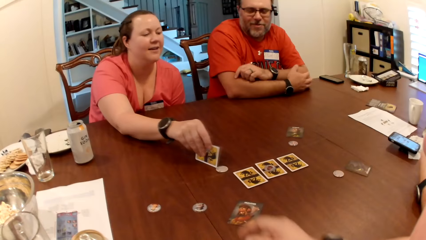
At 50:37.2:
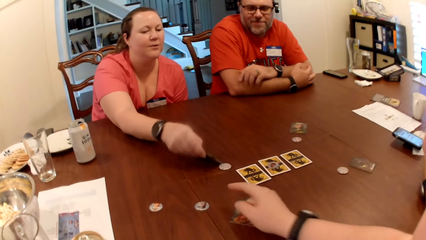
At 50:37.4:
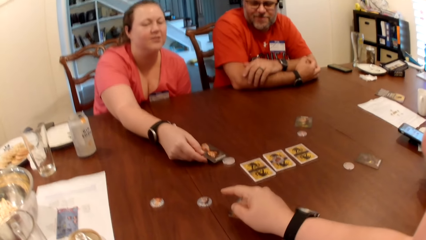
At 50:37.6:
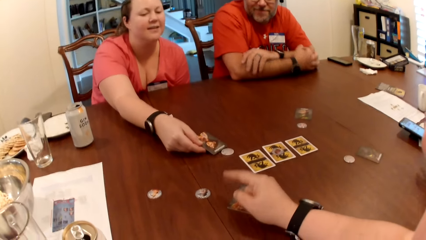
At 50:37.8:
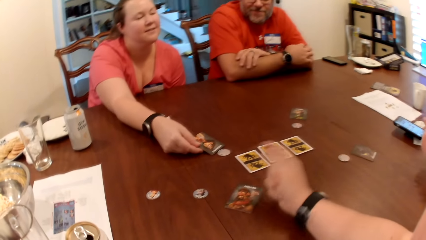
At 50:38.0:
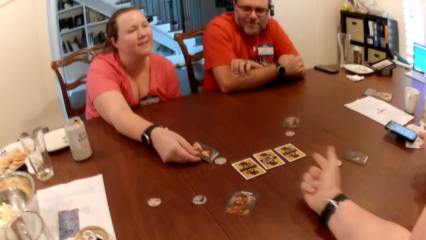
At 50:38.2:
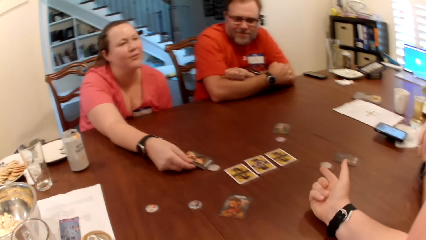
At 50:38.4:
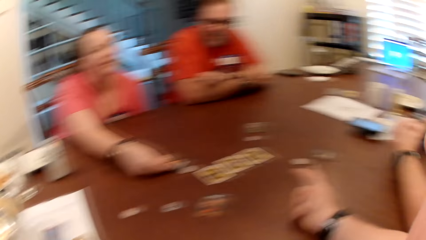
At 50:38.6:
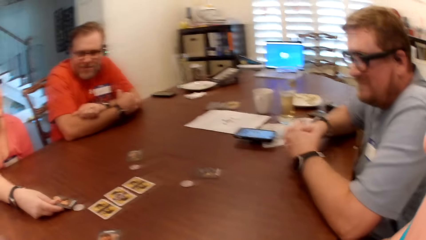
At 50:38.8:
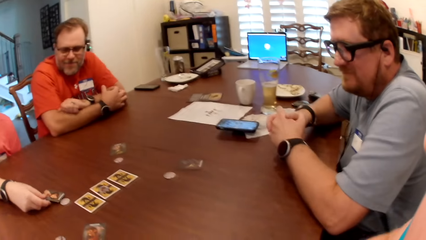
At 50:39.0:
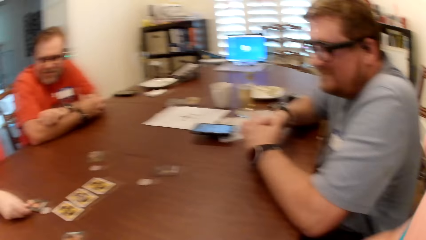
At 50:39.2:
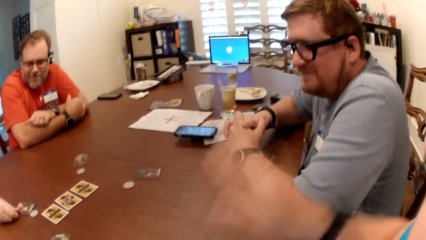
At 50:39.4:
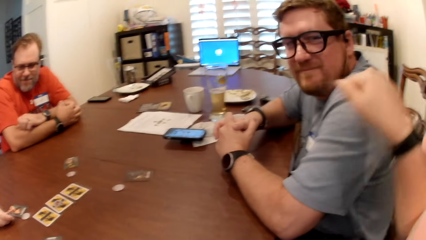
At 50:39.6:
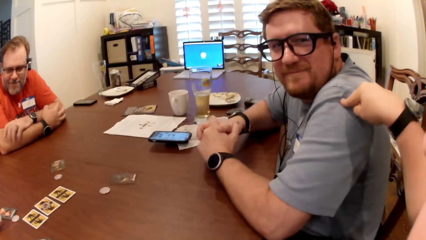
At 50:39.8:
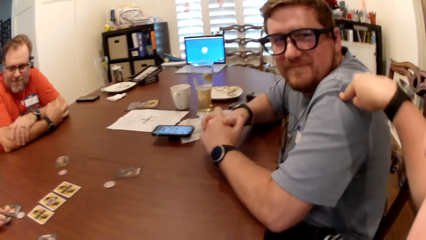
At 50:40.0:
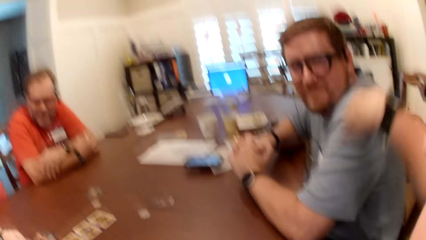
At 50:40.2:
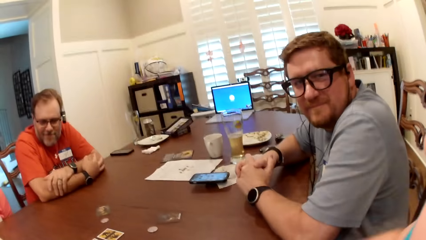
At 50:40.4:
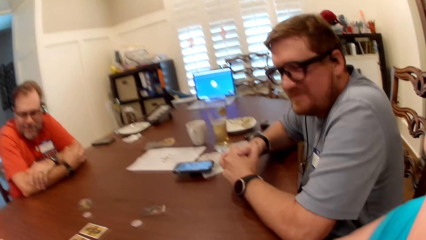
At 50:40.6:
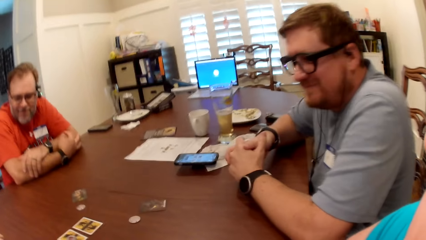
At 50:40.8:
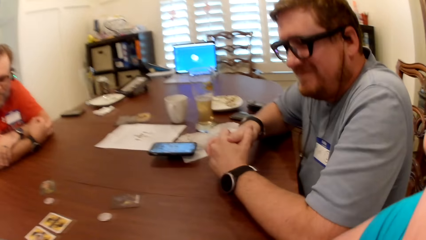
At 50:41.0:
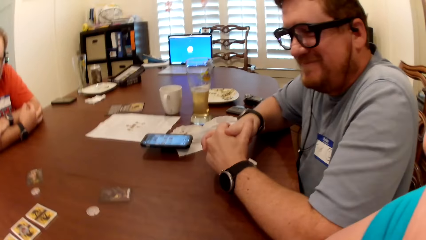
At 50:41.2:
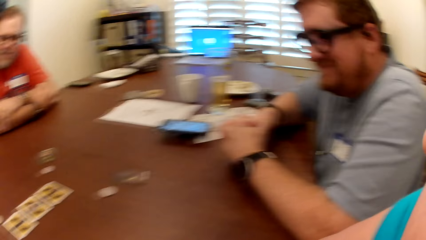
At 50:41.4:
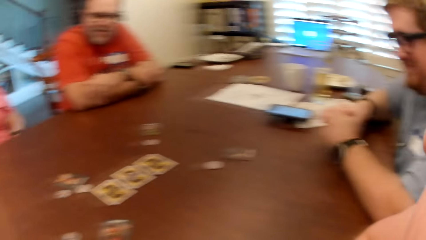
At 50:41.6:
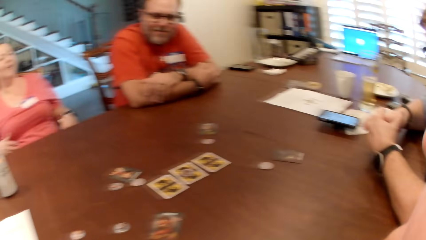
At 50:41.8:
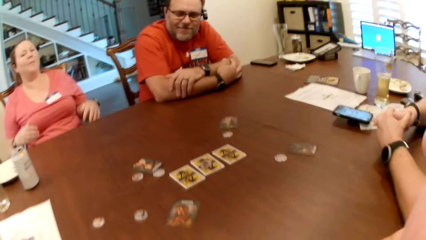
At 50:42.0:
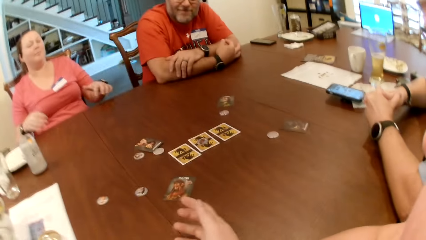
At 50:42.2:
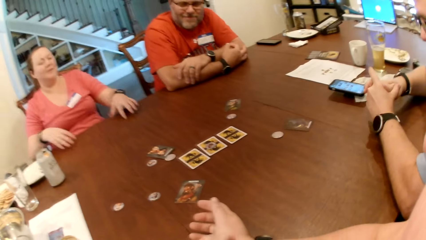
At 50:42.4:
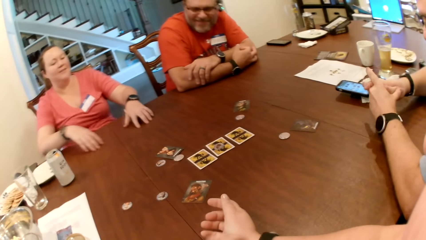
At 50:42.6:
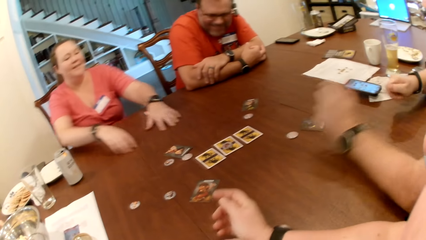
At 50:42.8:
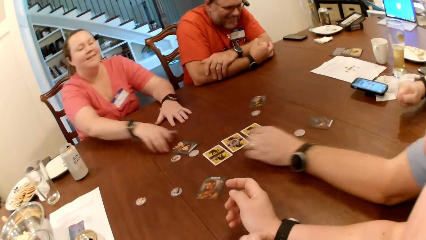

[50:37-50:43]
The camera wearer looks around. They point a finger.

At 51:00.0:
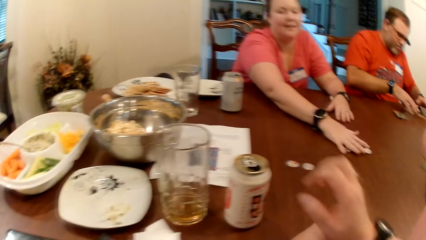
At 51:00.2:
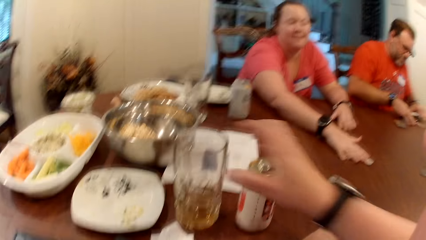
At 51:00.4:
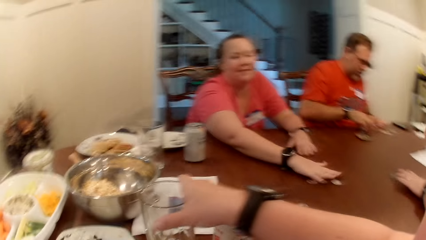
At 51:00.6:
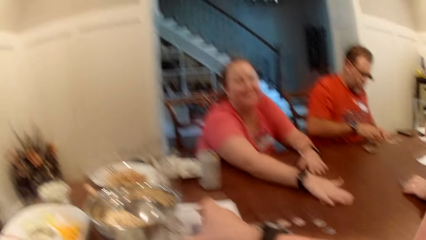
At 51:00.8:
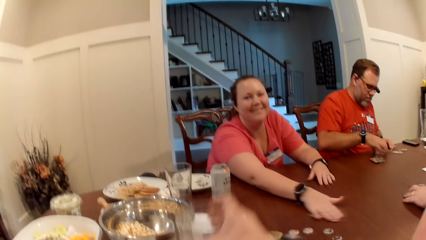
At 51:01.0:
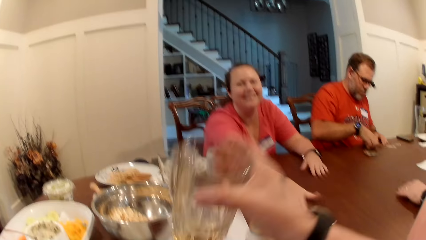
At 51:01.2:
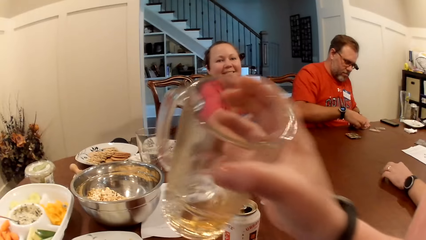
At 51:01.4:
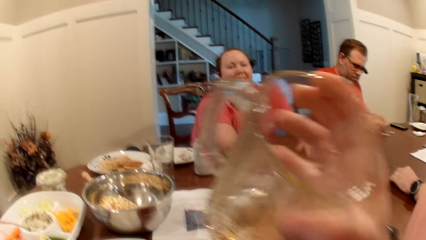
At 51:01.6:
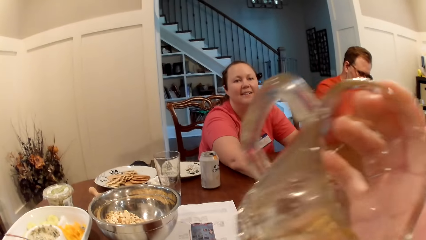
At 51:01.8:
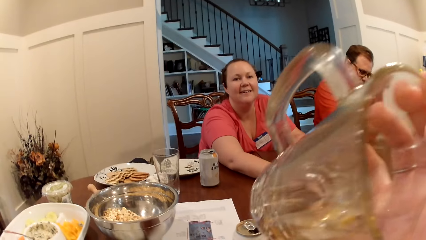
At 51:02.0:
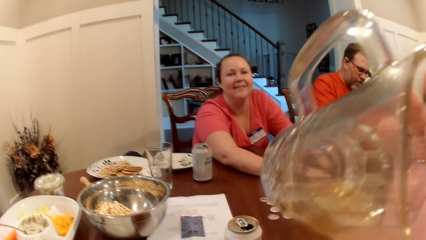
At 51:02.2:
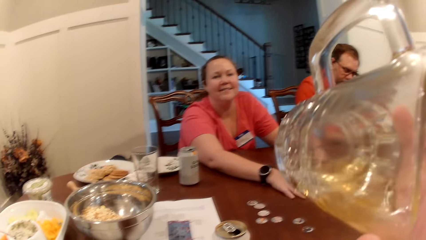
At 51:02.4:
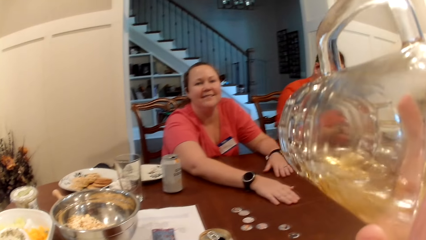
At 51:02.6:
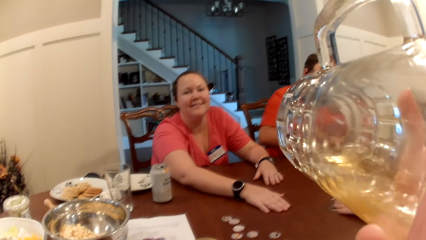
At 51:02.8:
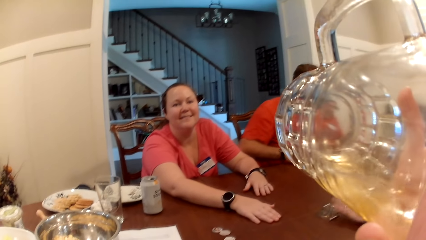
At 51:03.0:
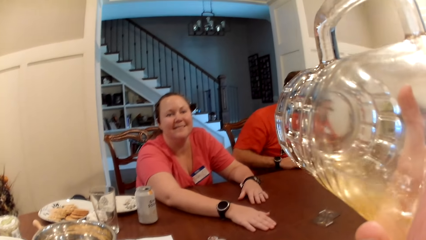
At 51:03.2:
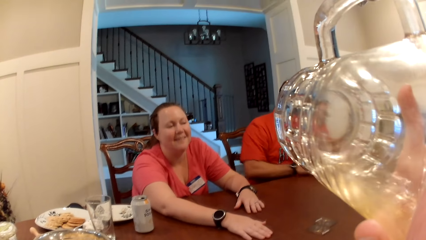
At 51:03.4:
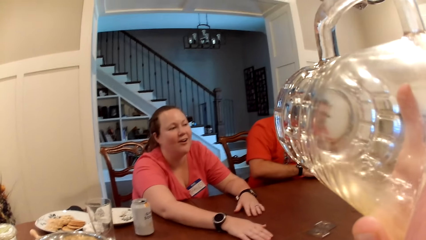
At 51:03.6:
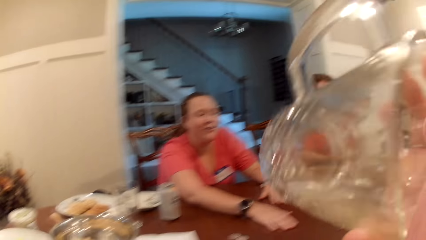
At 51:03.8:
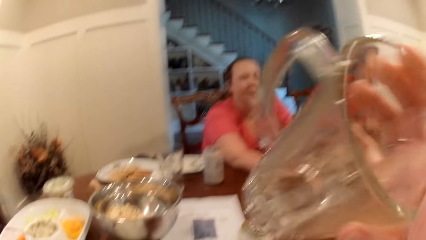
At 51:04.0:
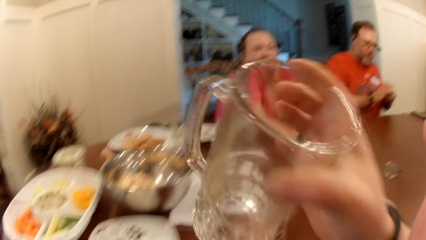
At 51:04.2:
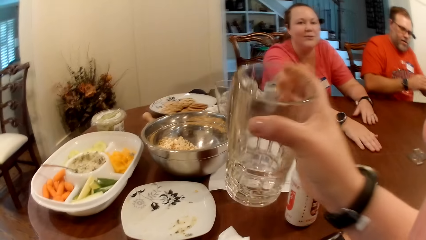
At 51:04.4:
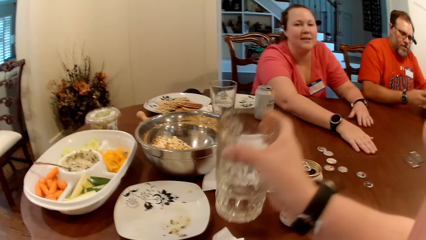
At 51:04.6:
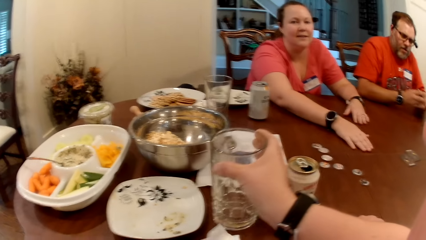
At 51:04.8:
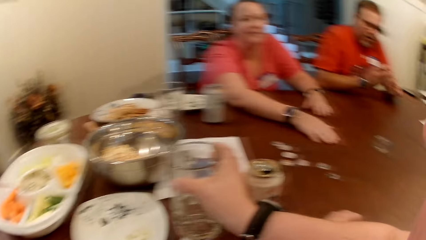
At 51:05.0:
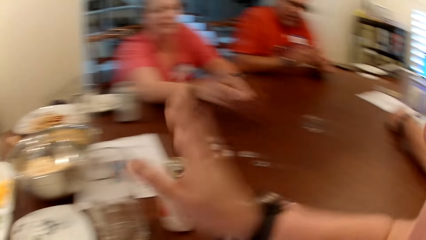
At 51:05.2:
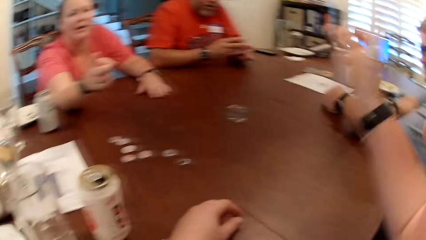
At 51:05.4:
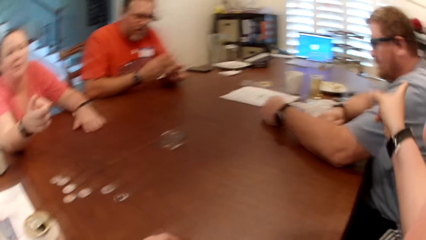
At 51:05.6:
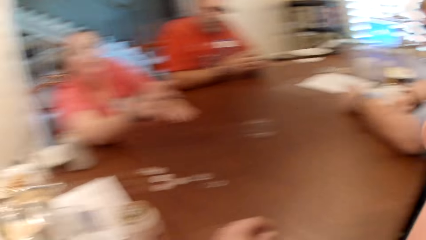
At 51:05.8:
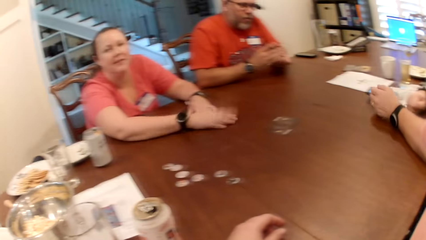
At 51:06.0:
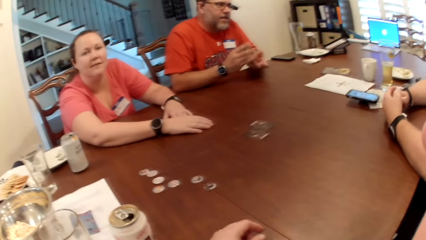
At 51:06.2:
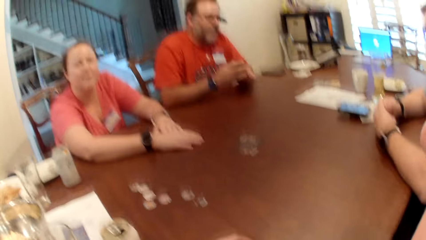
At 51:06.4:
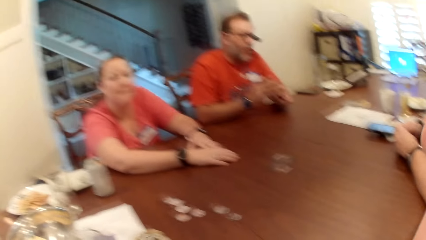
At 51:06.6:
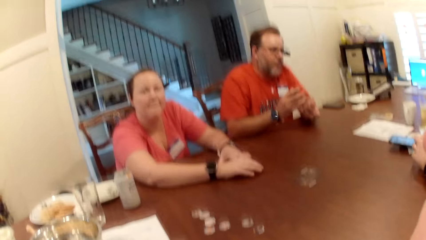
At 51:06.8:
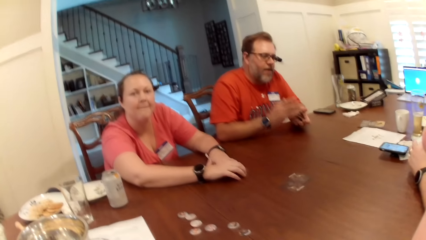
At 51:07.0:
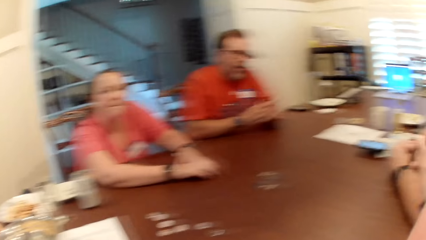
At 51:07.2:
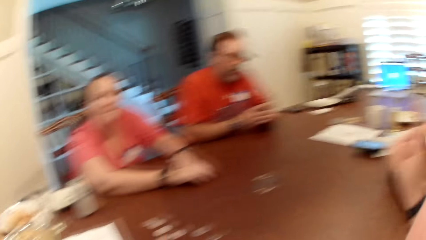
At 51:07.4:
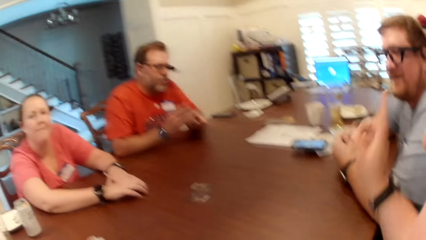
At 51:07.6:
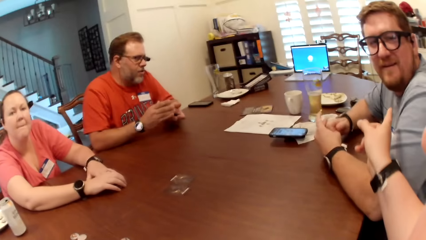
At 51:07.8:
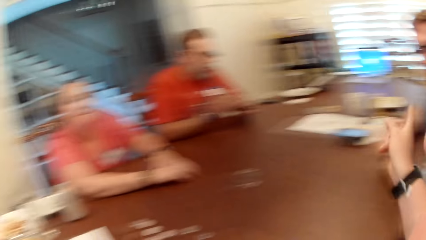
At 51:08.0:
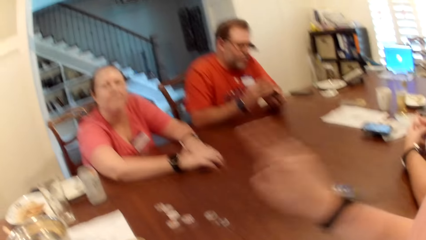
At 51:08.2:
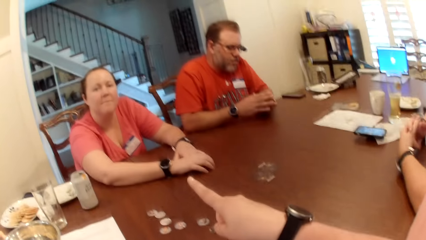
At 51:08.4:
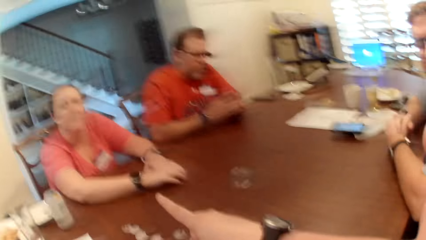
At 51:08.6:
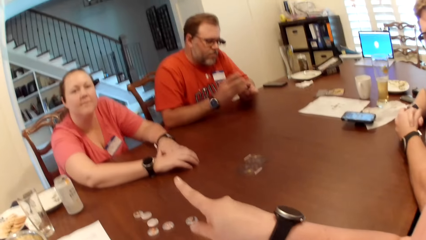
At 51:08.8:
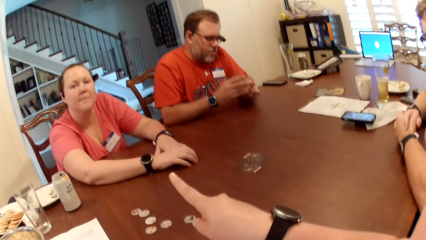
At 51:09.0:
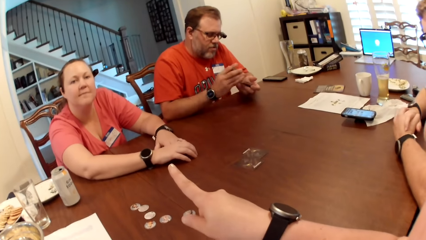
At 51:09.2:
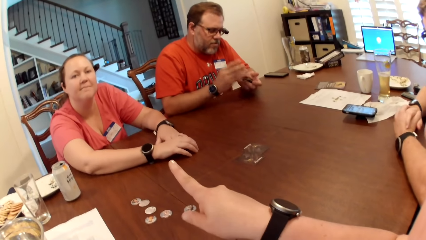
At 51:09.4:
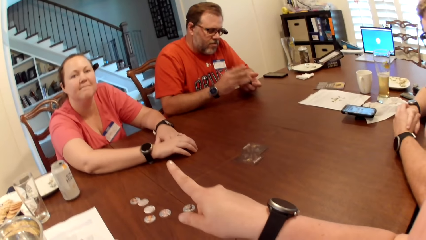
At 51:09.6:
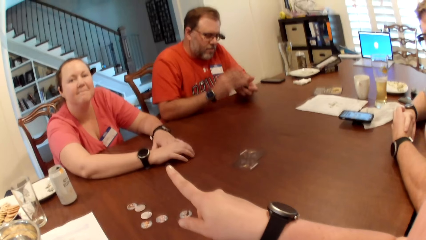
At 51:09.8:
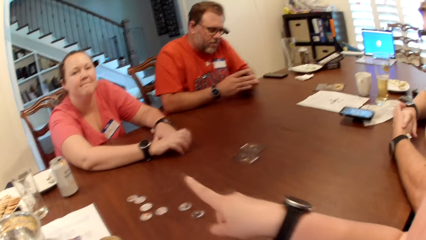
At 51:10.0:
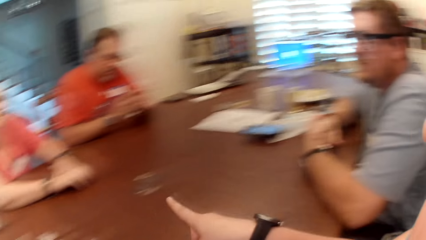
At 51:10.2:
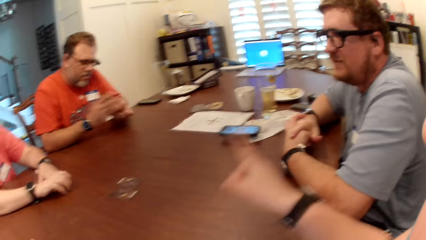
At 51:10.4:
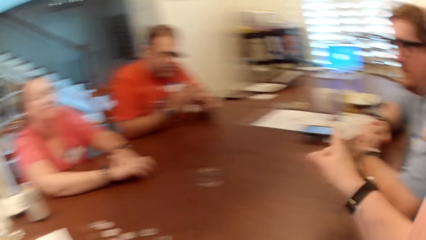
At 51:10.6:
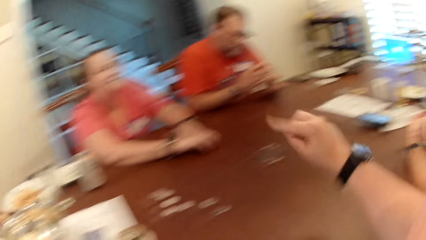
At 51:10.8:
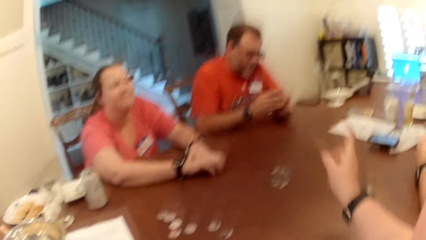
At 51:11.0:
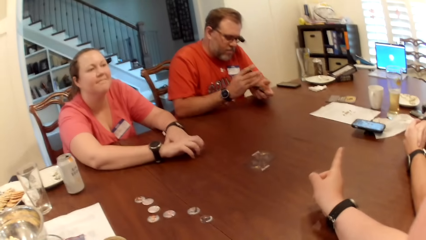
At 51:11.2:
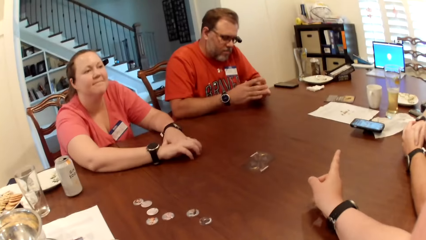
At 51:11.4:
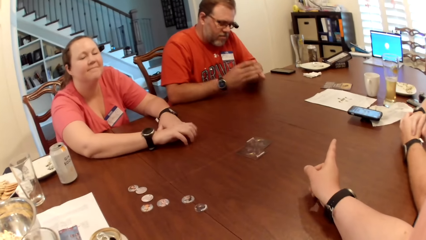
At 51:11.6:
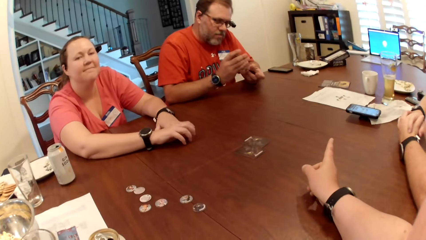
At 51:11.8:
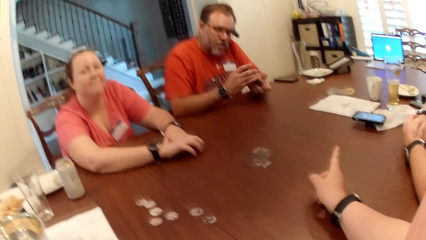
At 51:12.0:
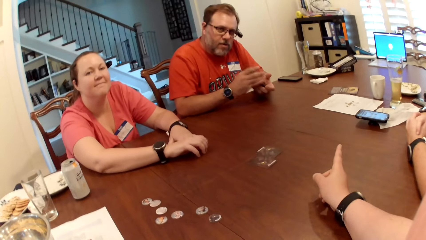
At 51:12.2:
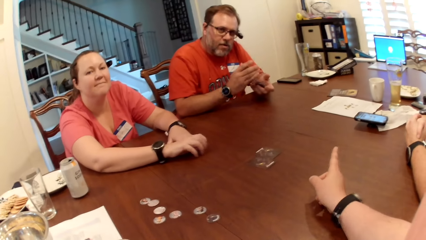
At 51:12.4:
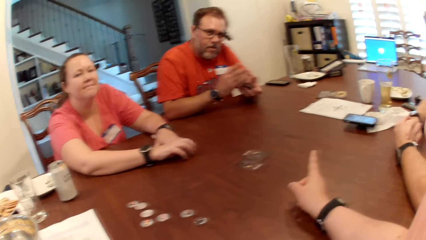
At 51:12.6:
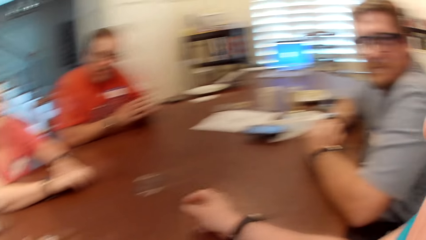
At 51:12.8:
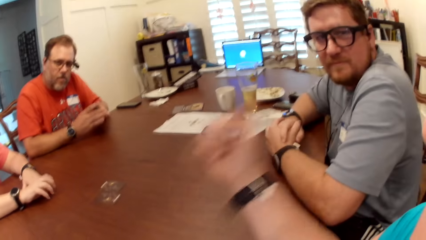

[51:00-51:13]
The camera wearer looks around. She picks a glass cup from the table with her right hand. She drinks from the glass cup in her right hand. A man shuffles the cards with his two hands. The camera wearer looks around. She points a finger.
